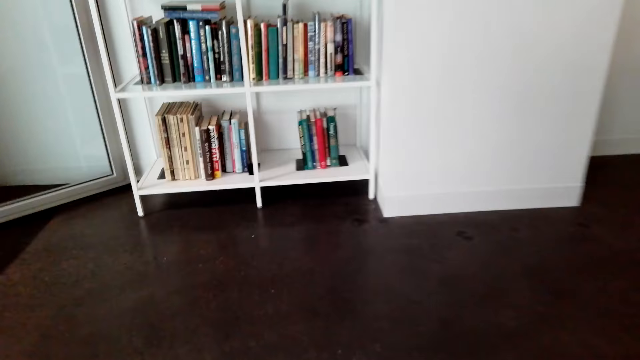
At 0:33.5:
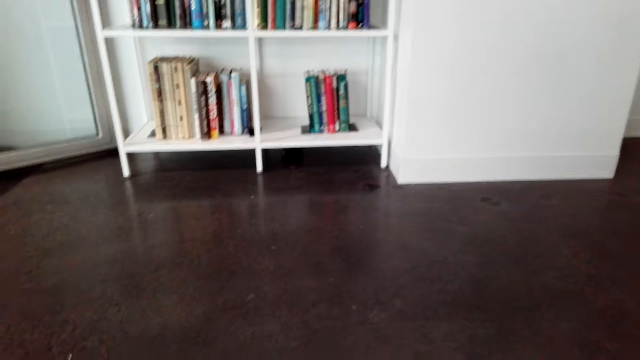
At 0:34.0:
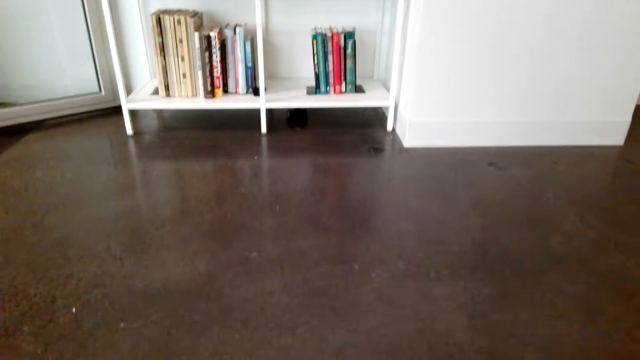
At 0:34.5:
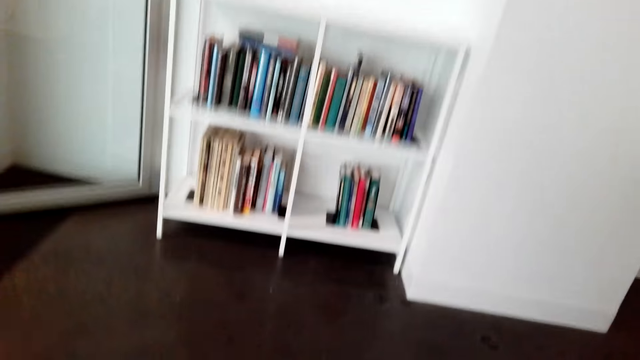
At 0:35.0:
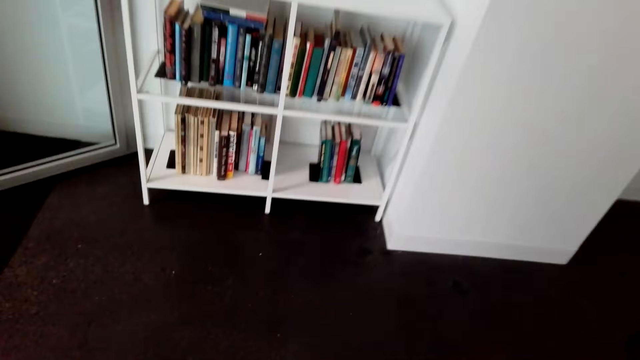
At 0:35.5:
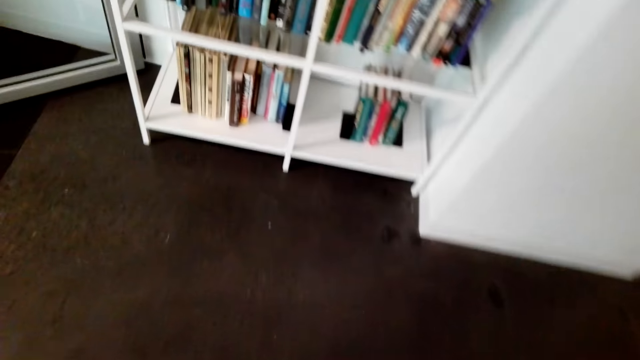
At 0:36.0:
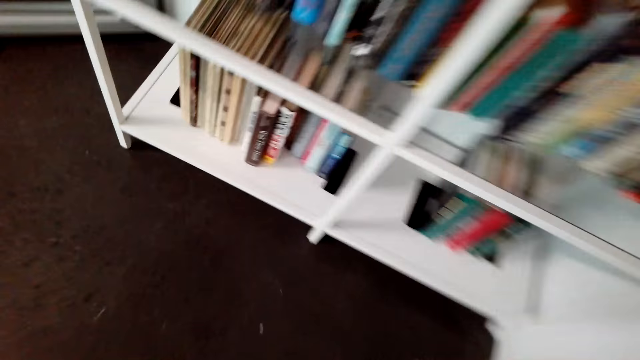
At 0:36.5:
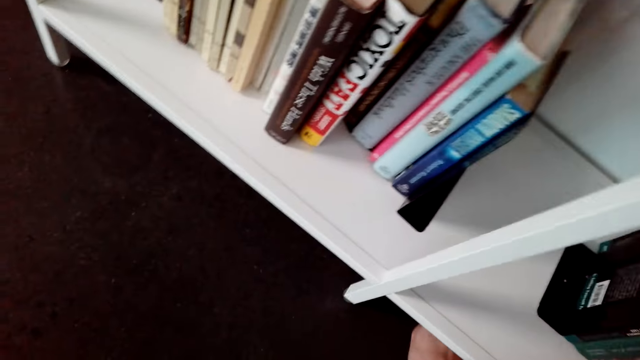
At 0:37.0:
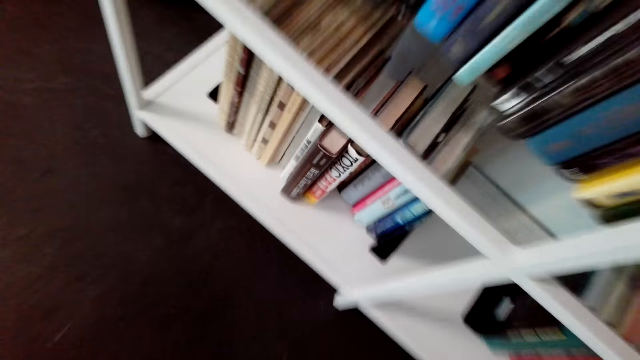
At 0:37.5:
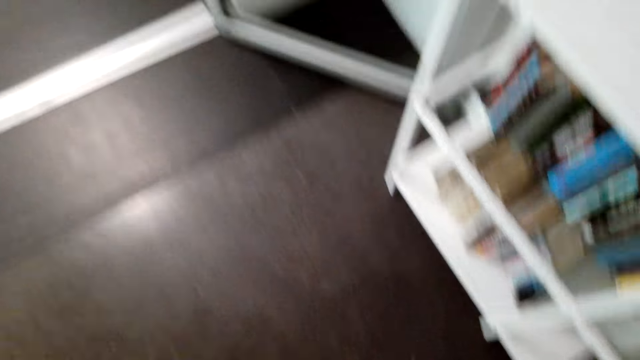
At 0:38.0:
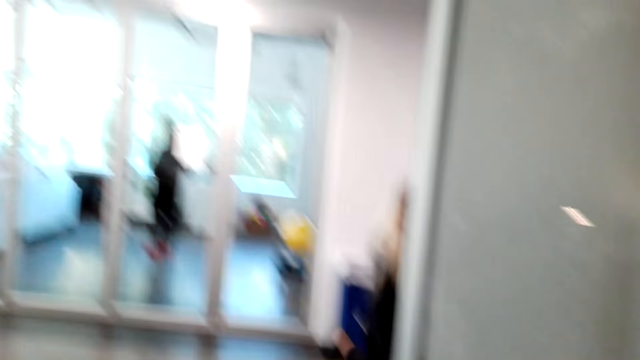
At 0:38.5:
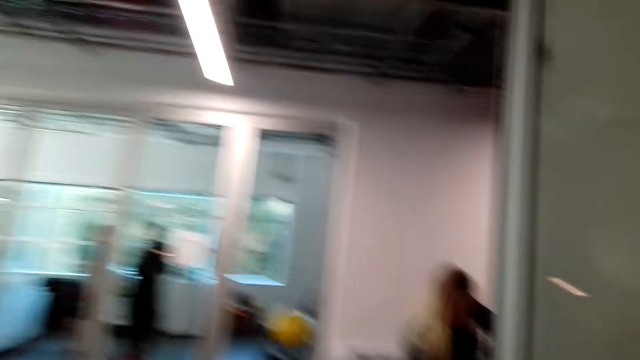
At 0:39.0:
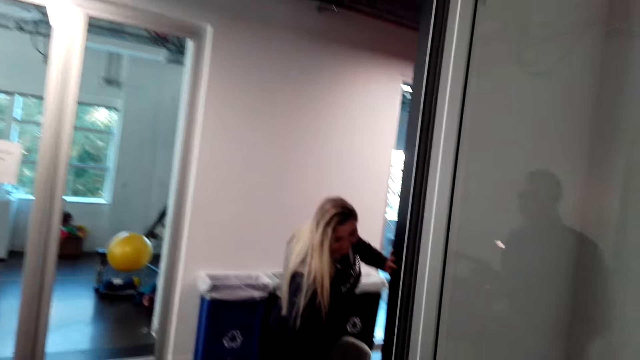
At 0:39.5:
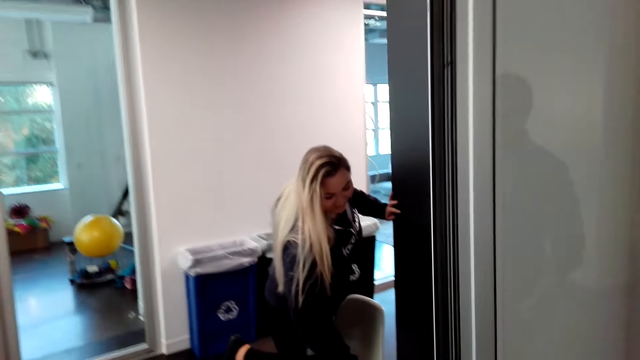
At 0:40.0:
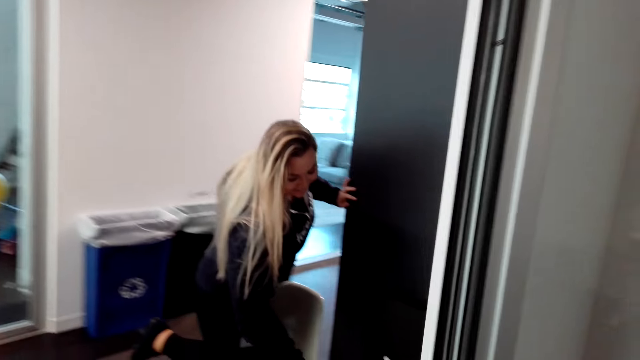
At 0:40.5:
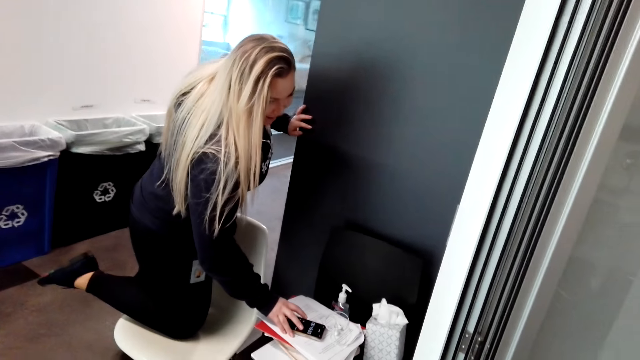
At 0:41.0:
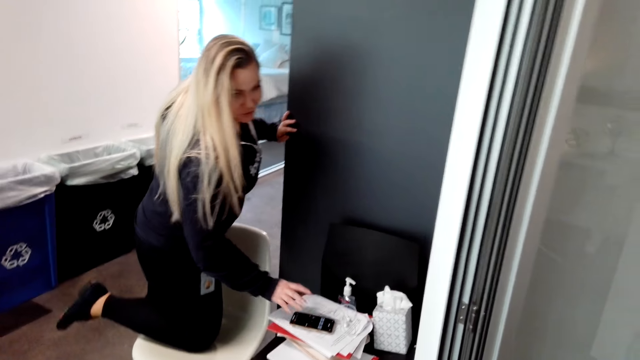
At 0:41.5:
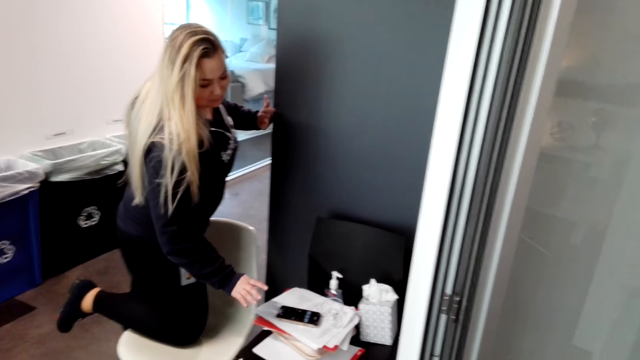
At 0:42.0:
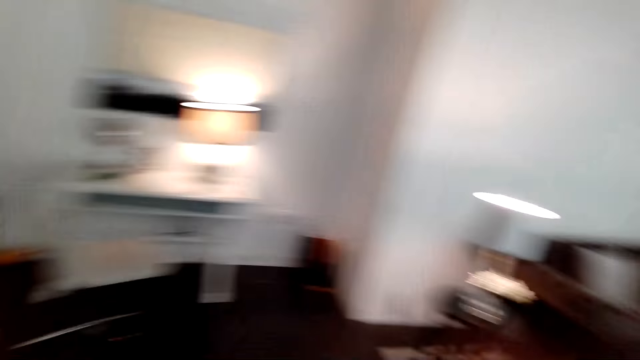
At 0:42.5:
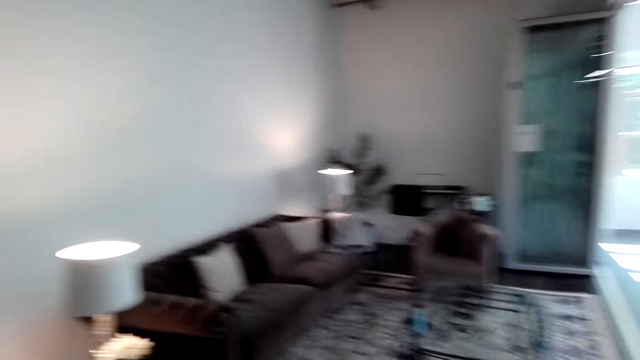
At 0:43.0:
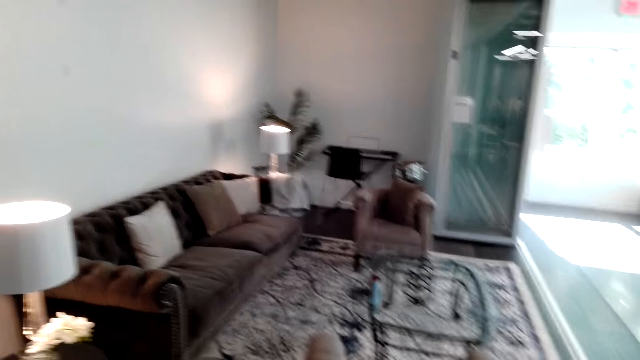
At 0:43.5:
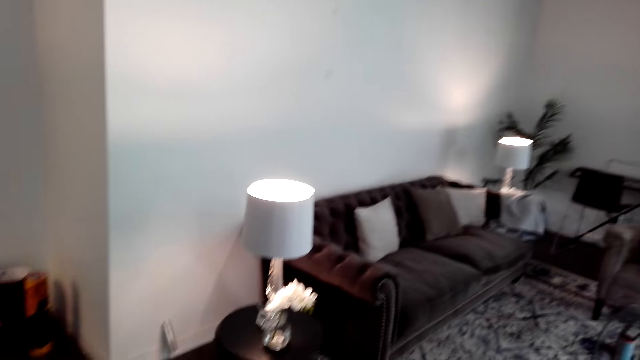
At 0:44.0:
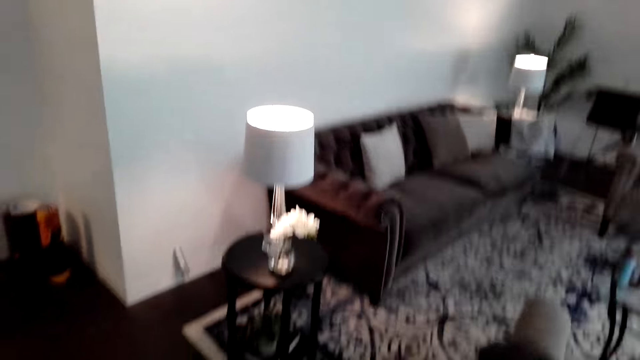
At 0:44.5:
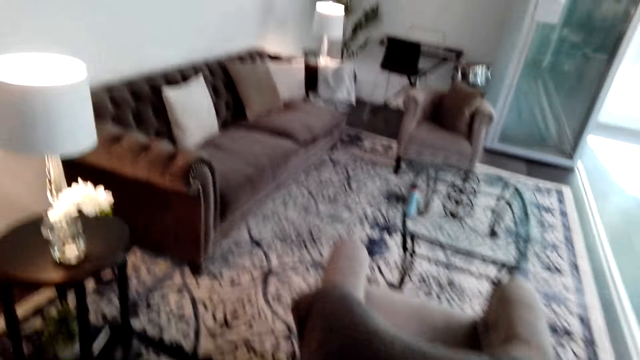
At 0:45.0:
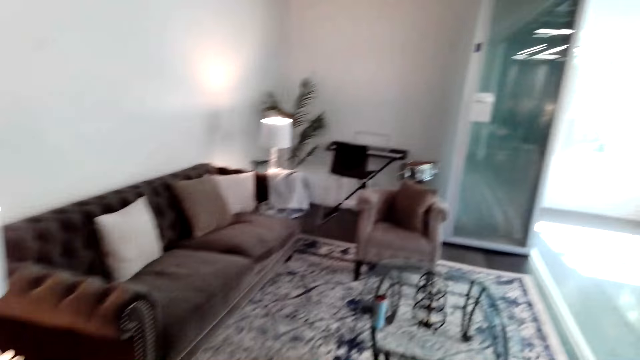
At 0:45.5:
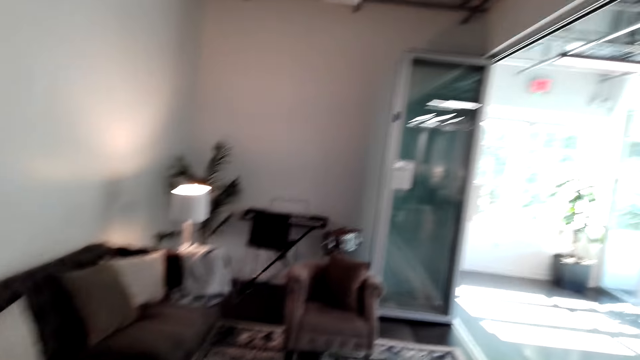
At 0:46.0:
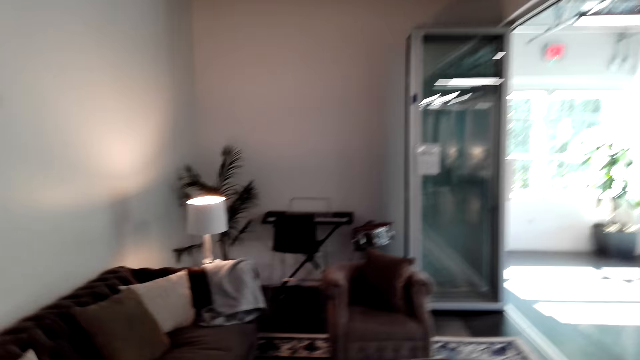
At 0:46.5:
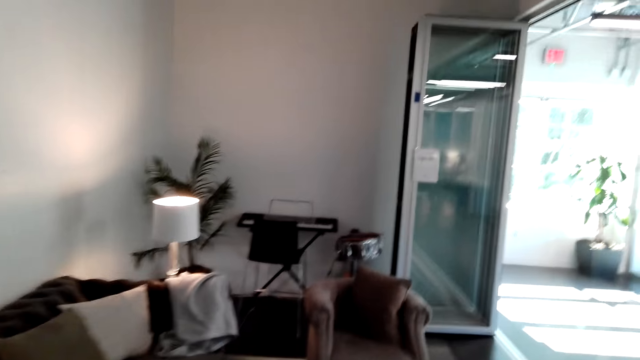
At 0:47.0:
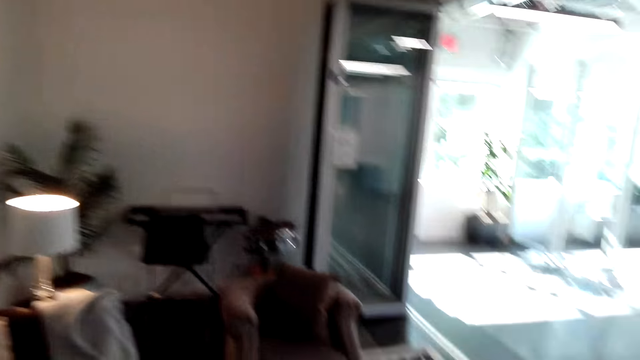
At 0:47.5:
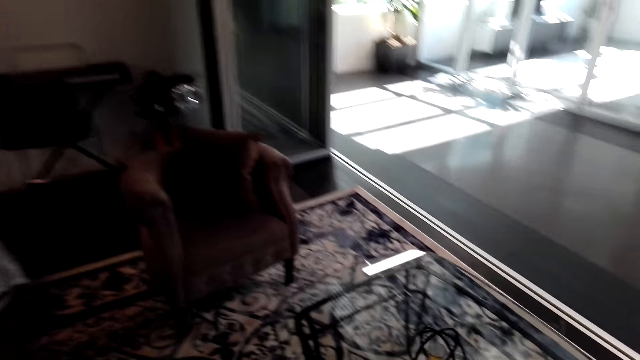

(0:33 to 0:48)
The camera wearer looks under the bookshelf. They walk, put the hand under the bookshelf, and take something under the bookshelf. They walk. They look at a lady. The lady operates a phone. The lady moves the hand from the phone. She talks. The camera wearer looks around. They walk to the table. They walk.

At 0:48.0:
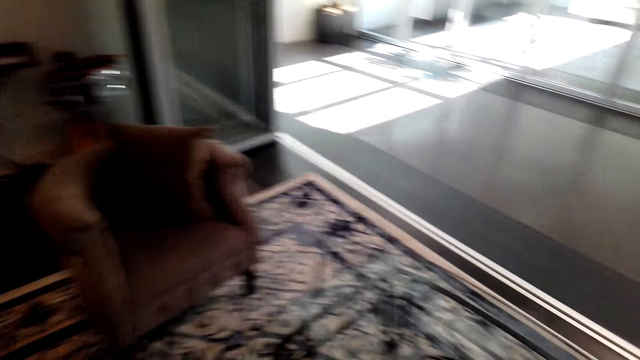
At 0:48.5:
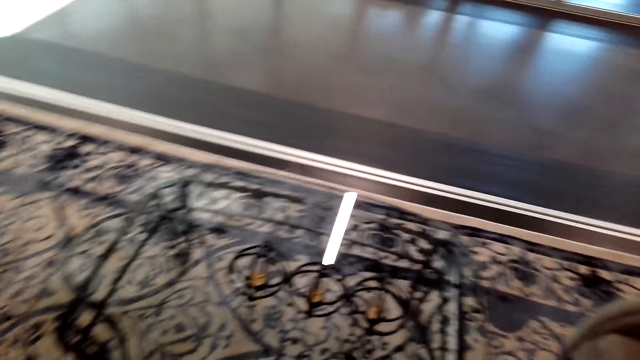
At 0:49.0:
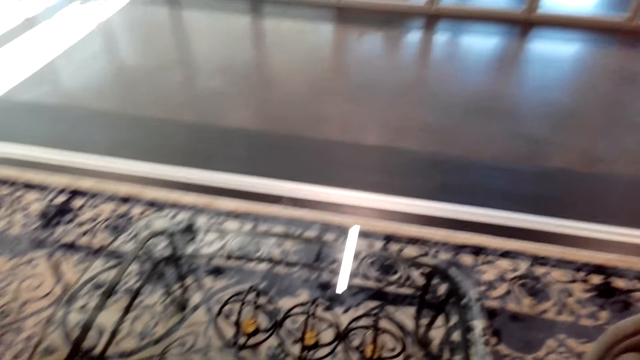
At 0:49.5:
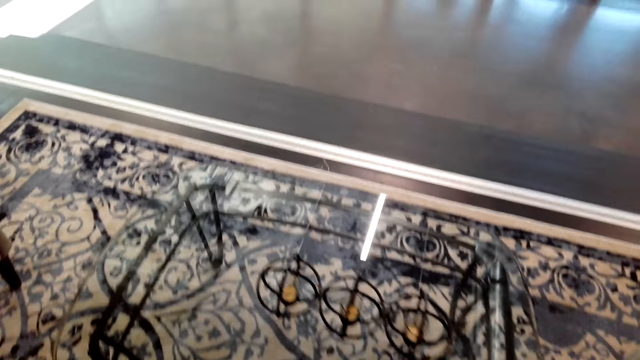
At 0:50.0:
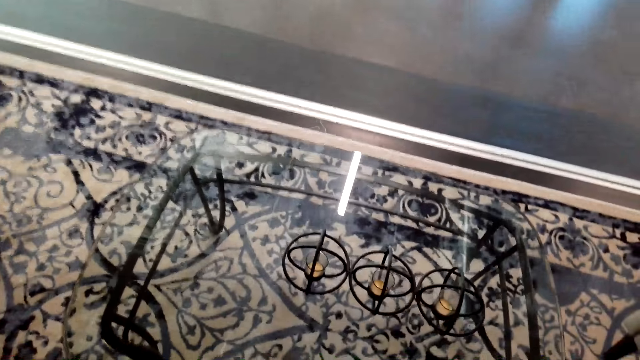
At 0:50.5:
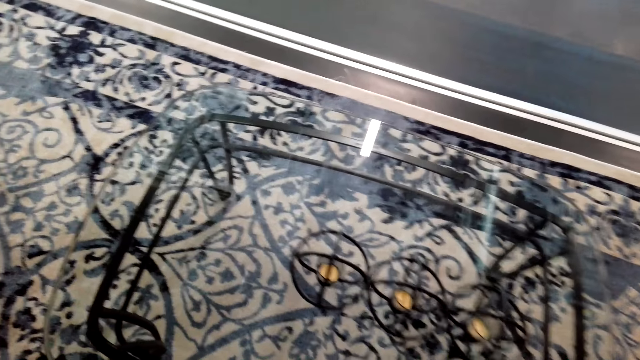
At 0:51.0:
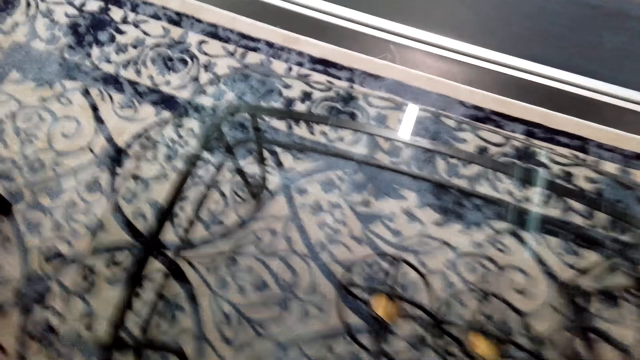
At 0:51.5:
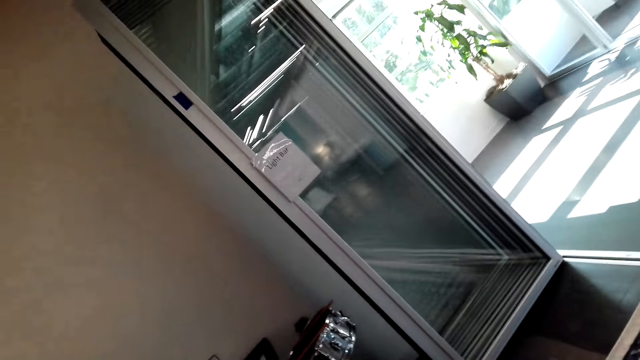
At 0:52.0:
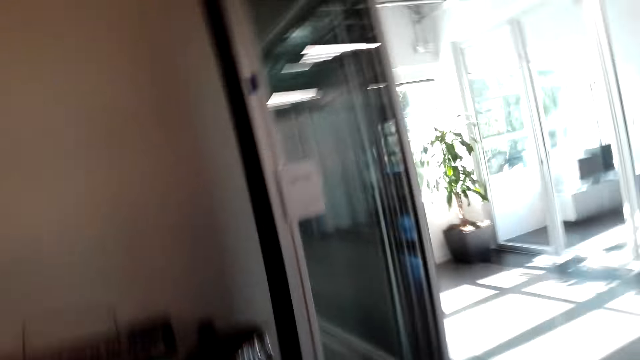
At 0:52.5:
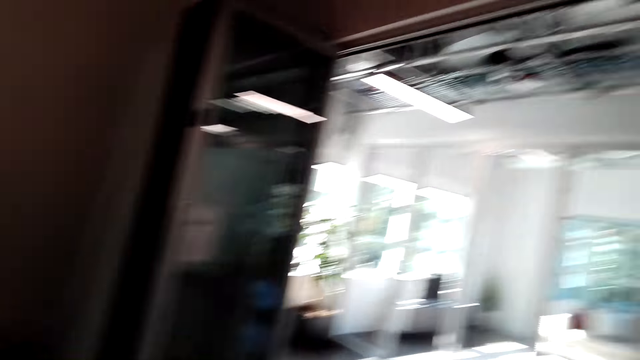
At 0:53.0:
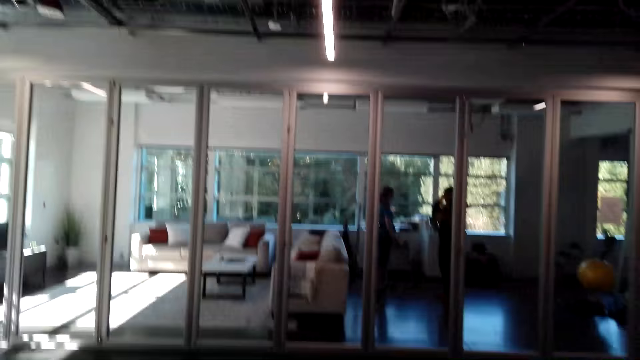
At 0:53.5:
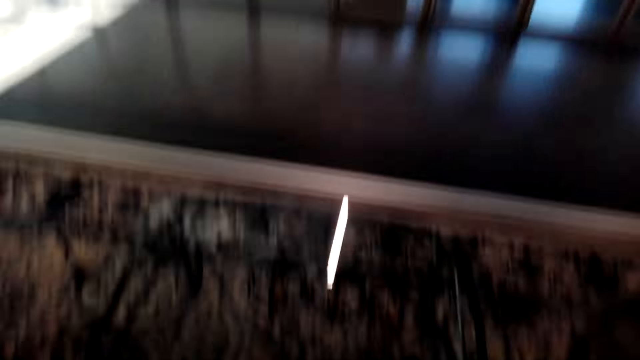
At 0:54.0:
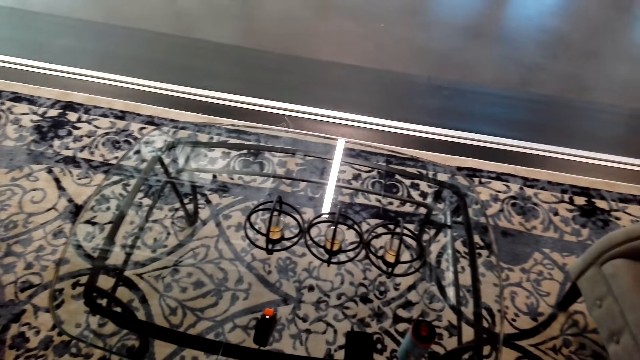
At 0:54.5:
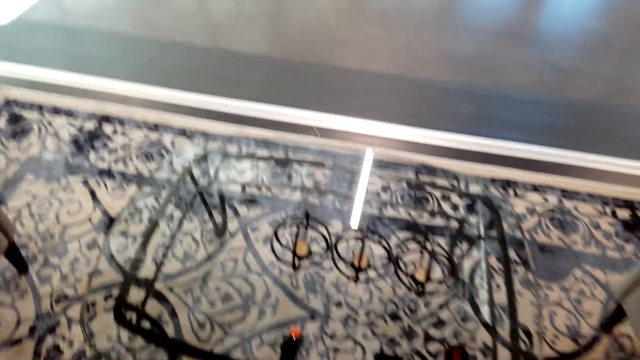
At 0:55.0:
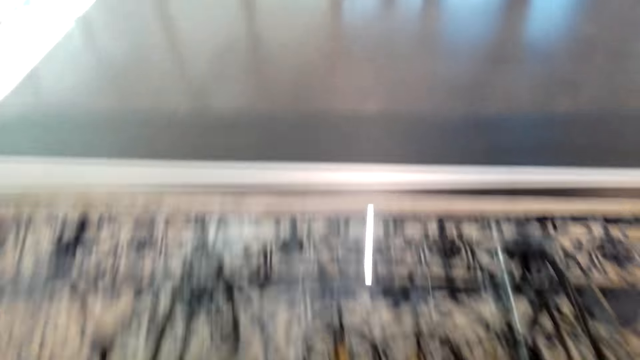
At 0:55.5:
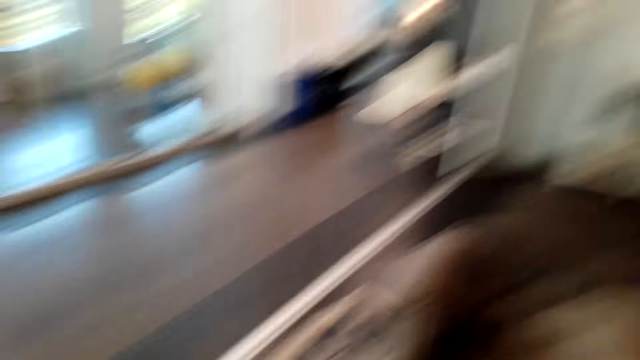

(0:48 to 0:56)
The camera wearer looks around.
